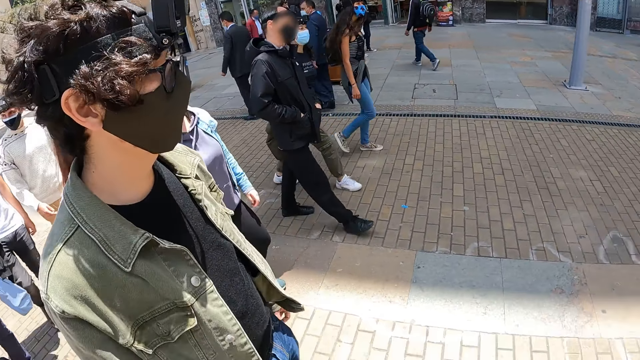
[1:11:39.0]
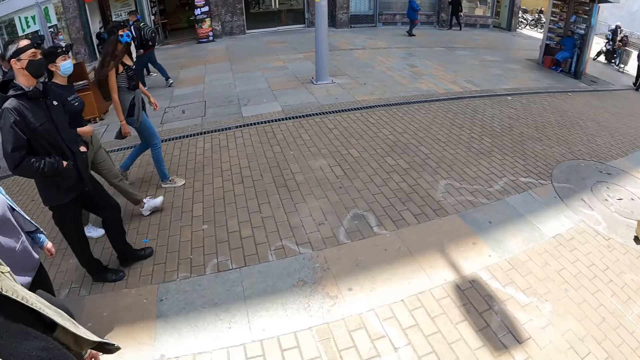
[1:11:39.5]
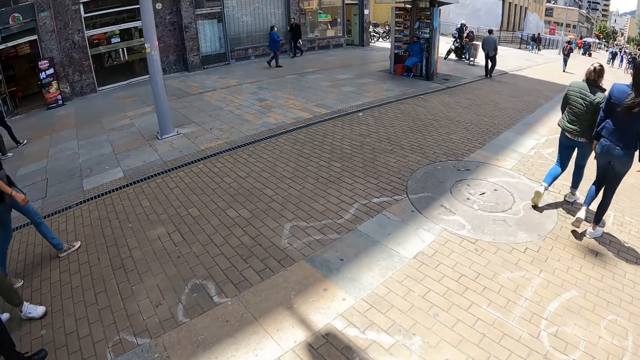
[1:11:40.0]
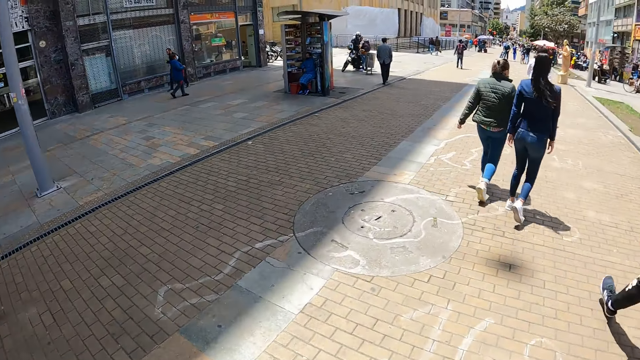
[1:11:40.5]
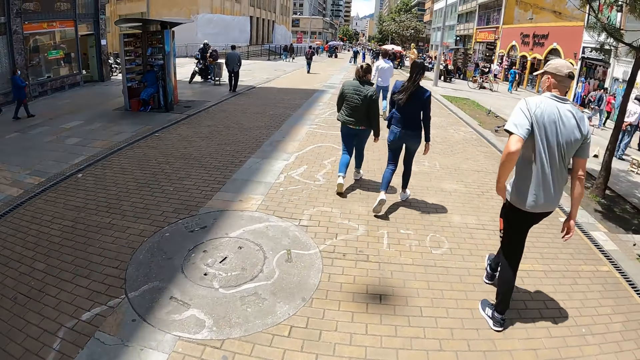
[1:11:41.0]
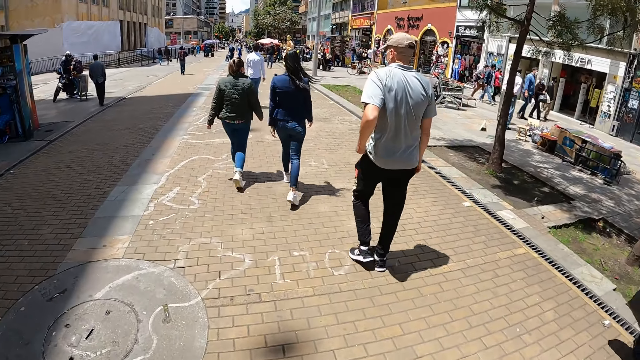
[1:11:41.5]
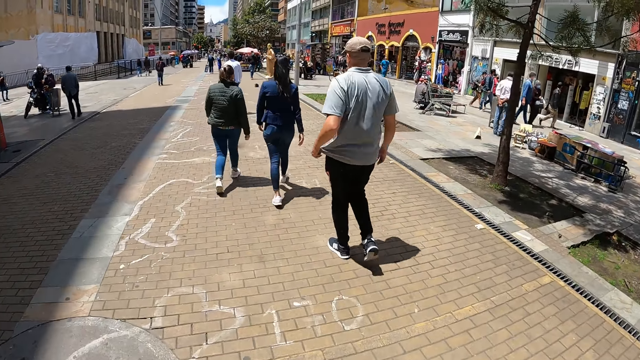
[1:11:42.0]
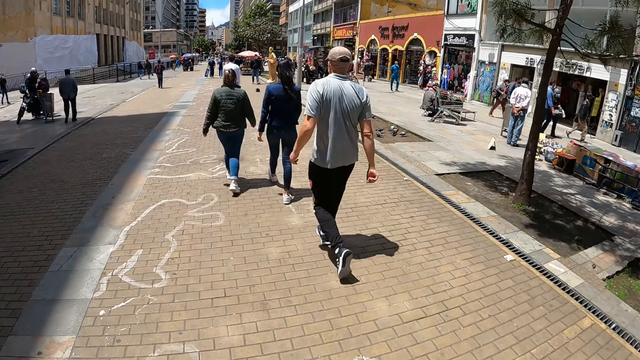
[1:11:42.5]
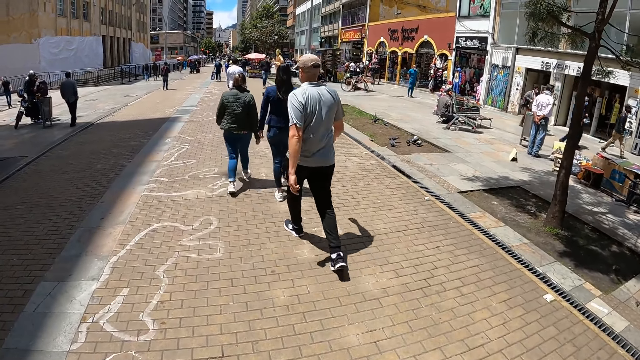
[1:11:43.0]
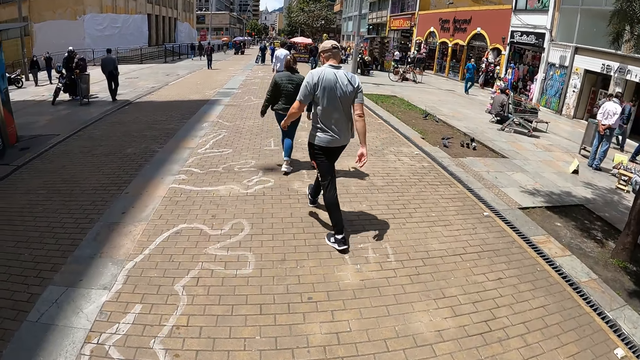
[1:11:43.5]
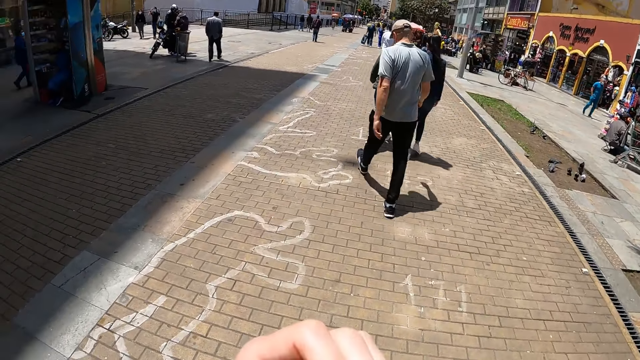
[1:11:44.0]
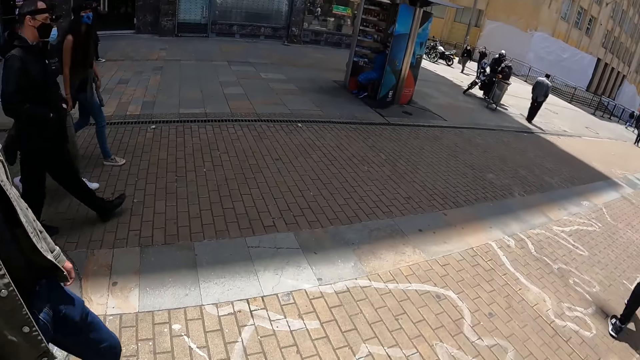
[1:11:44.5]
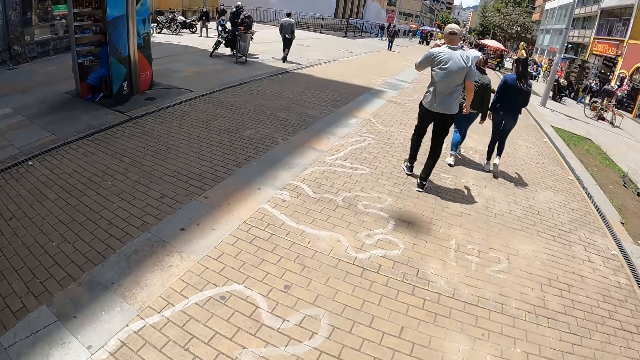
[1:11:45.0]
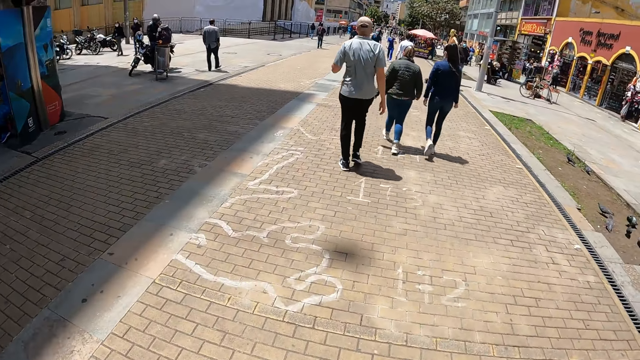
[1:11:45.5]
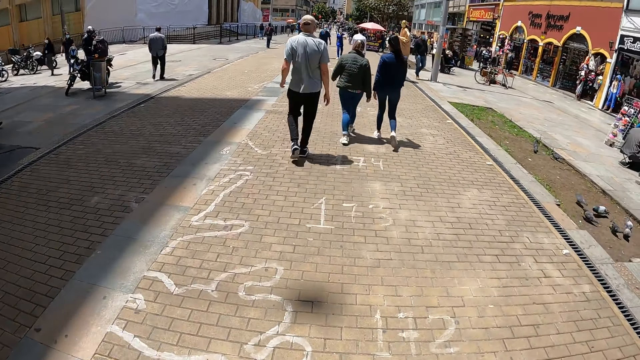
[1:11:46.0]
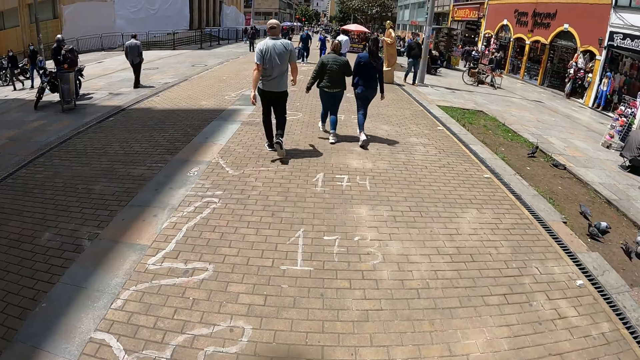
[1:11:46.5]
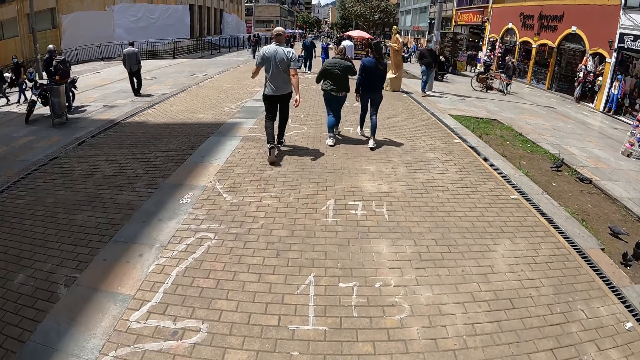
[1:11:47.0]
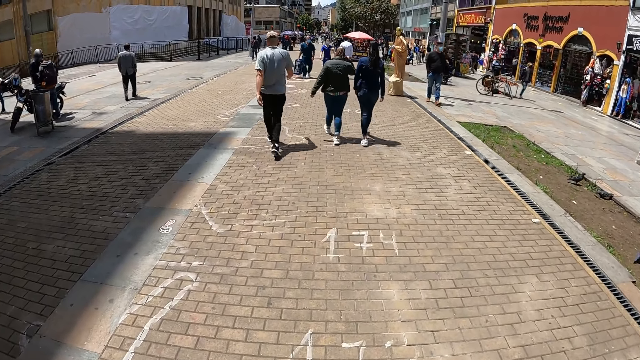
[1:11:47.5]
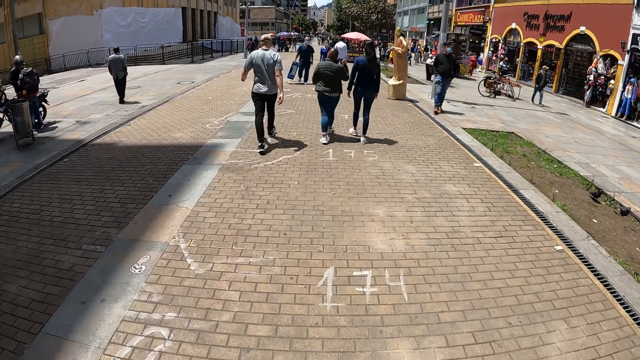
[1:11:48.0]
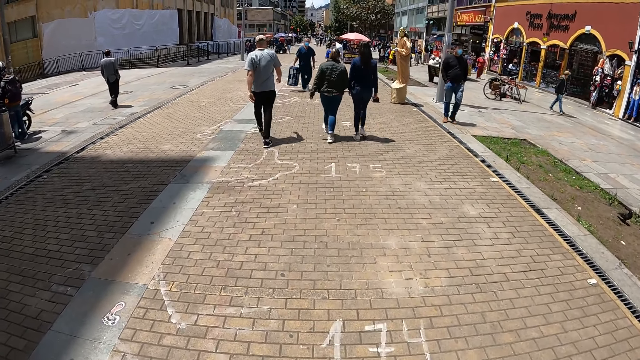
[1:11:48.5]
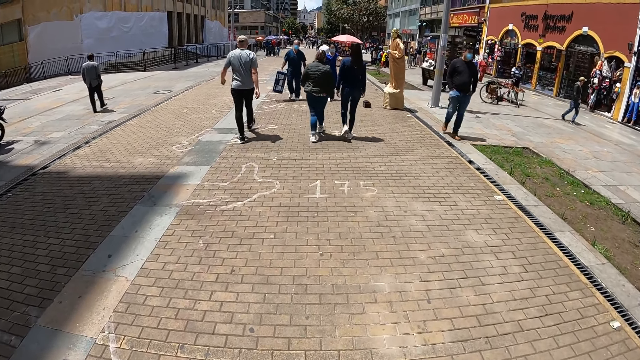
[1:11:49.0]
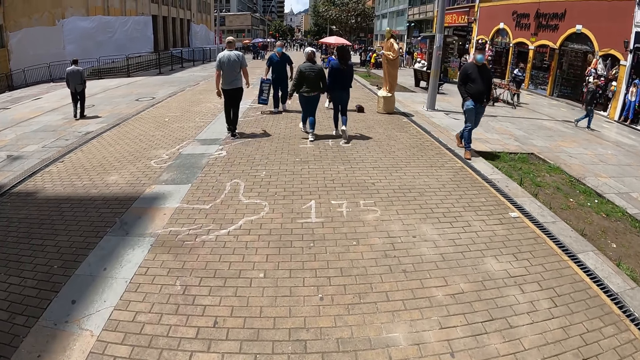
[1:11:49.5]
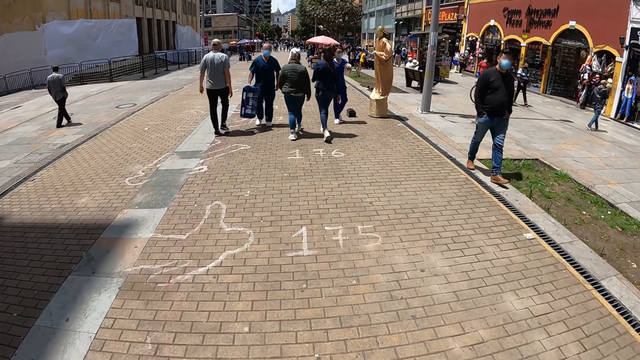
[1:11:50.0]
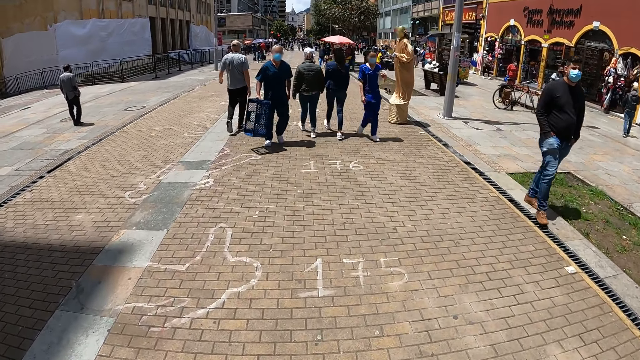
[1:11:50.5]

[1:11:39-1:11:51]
The camera wearer walks on the pavement. They look around. They walk on the pavement.

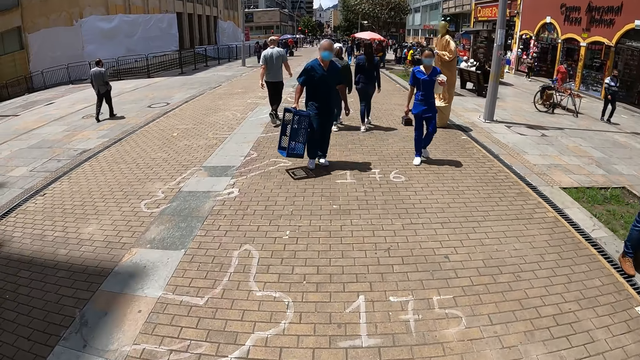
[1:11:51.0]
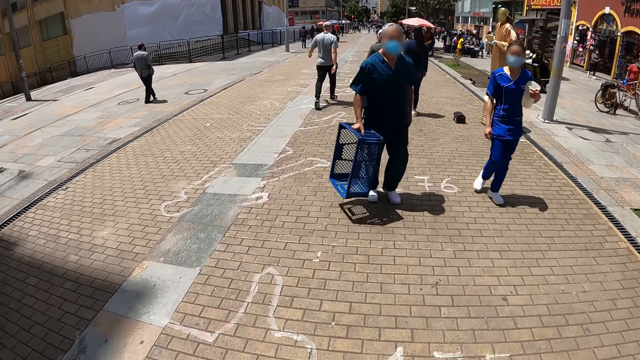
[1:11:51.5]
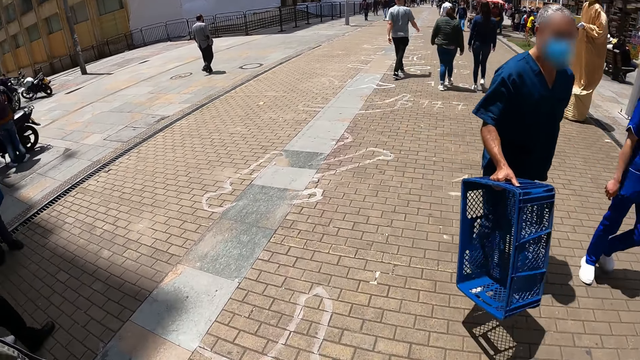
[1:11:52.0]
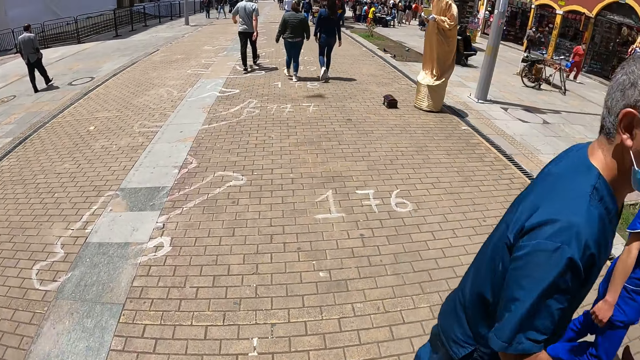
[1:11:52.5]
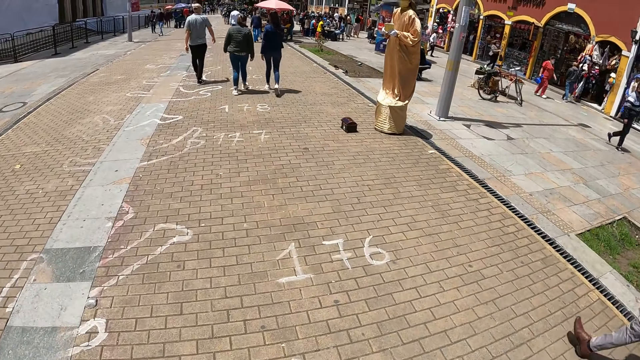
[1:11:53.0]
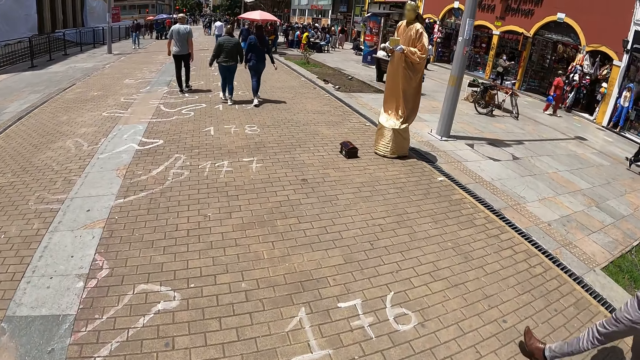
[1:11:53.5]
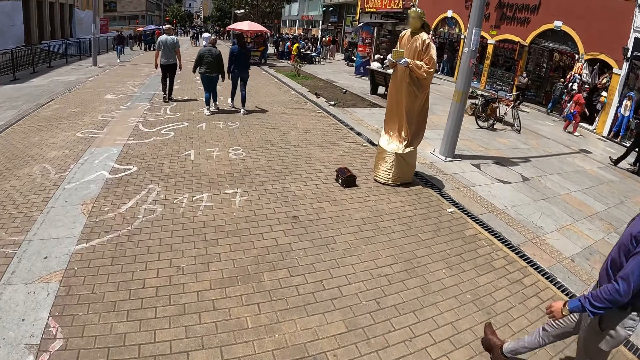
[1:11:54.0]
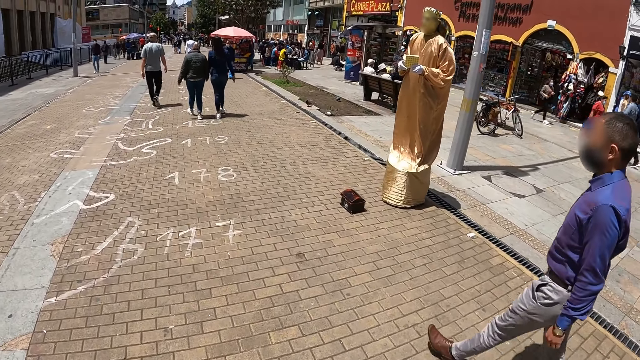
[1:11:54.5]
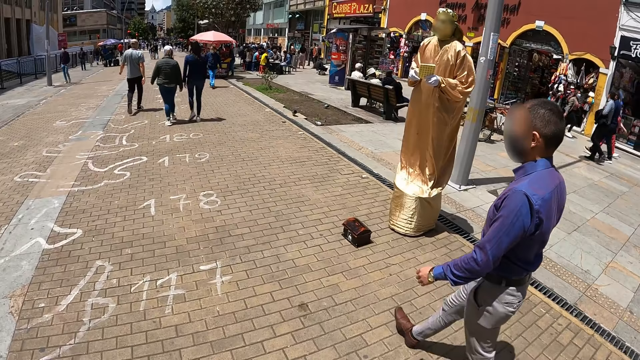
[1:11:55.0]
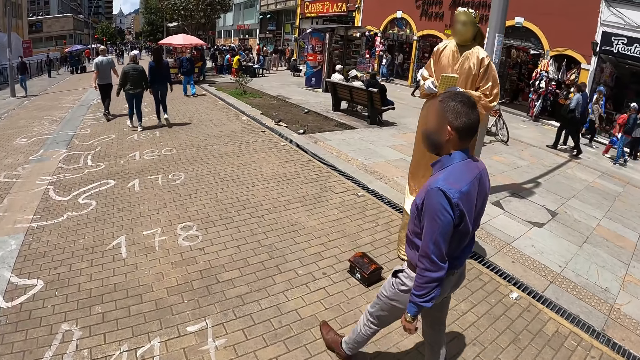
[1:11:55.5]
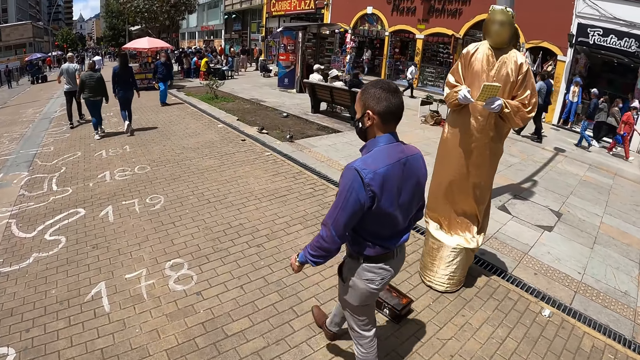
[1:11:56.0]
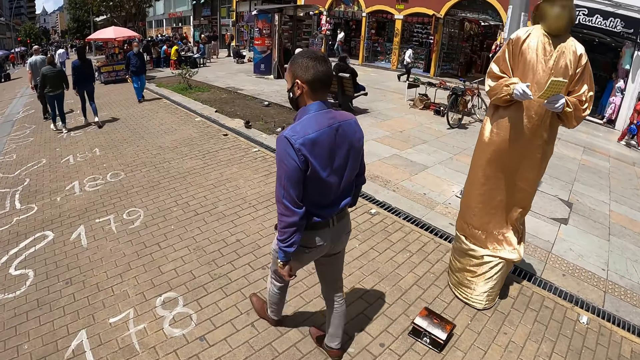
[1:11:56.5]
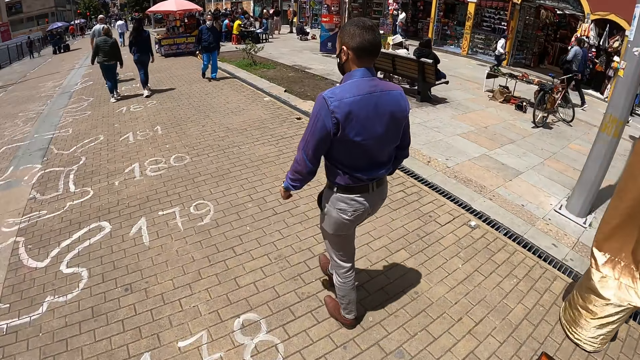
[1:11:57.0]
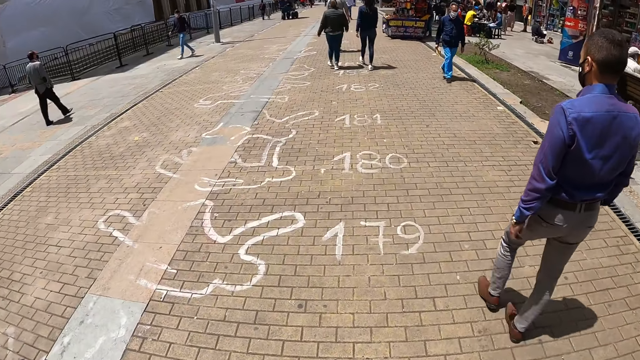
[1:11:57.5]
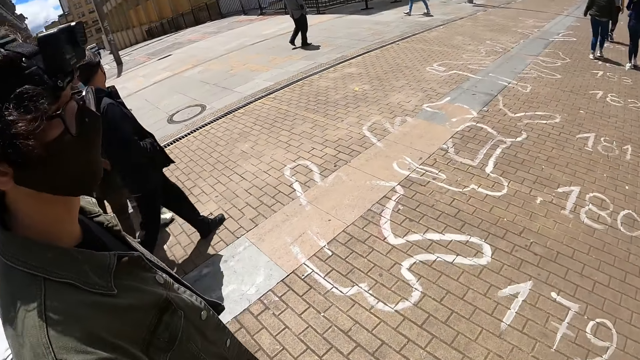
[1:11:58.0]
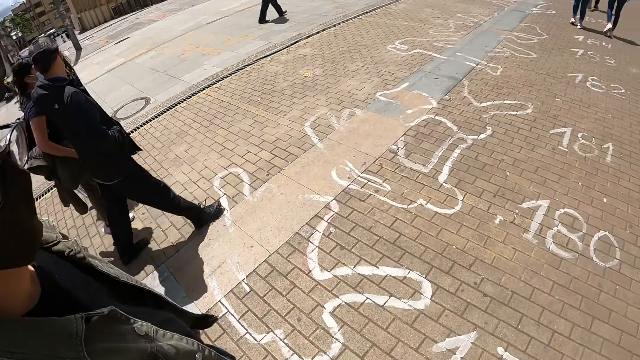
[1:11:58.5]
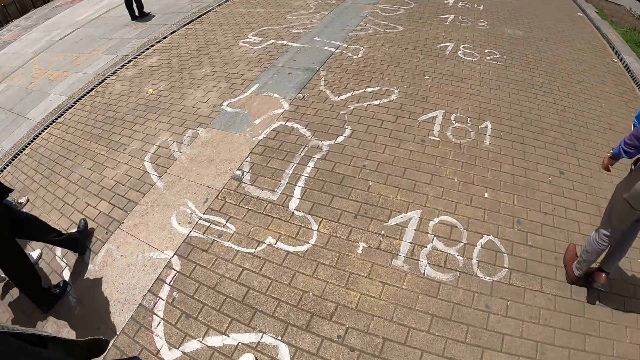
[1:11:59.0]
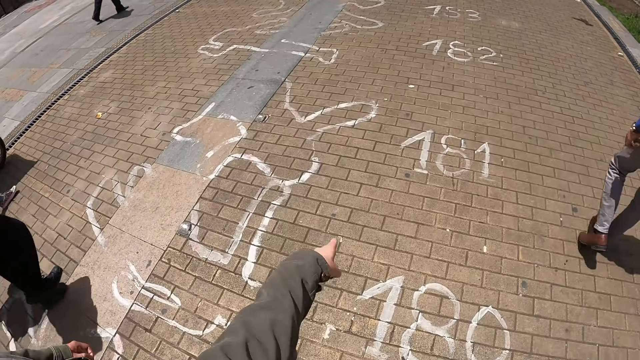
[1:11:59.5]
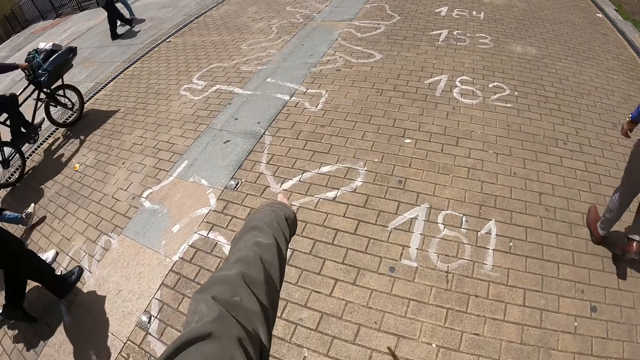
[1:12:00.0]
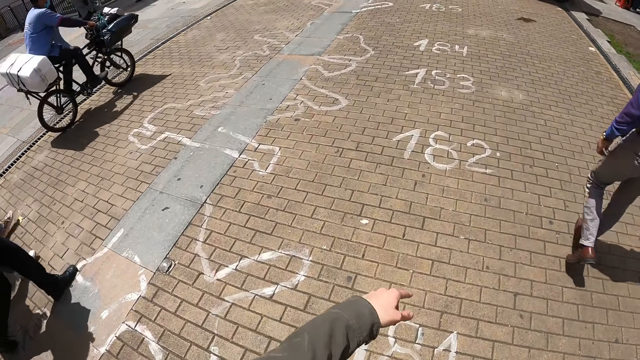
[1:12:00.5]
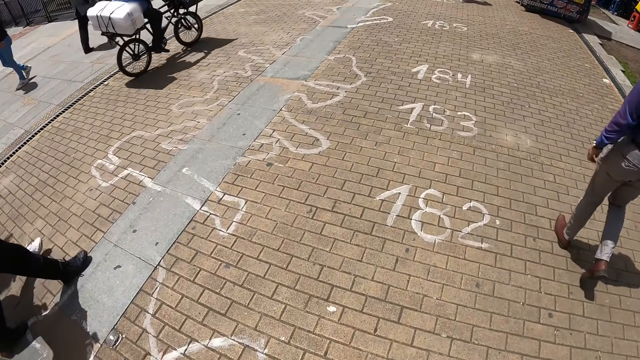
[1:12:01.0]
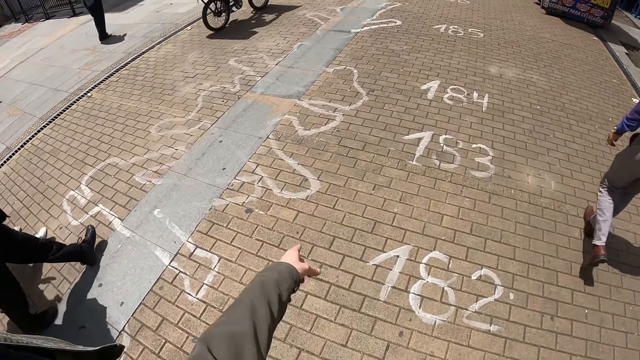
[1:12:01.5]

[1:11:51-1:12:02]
The camera wearer points a finger. They walk on the pavement.
